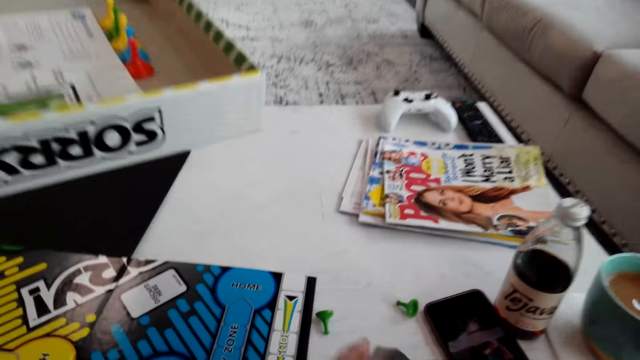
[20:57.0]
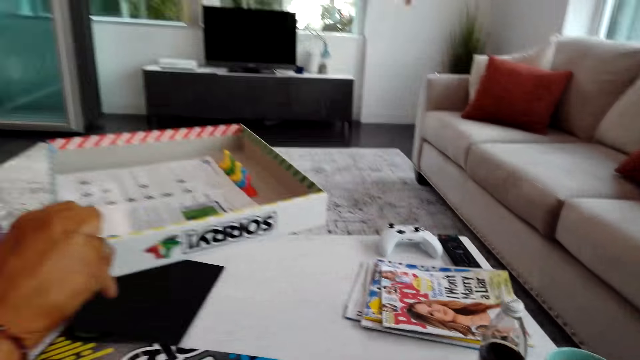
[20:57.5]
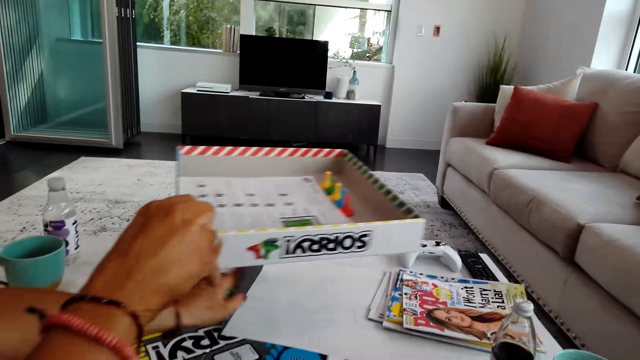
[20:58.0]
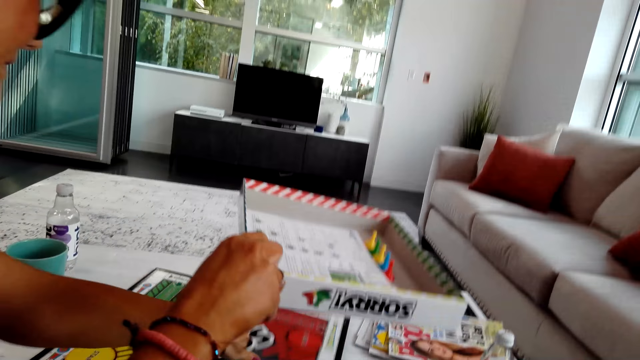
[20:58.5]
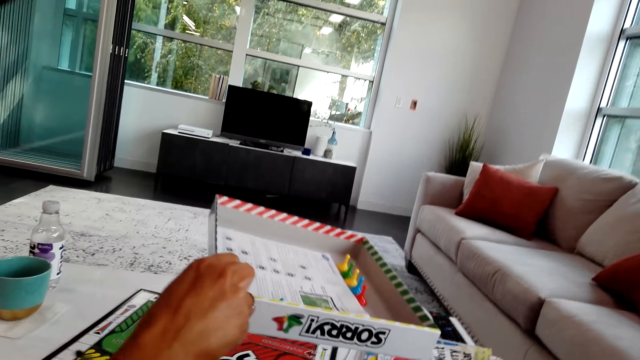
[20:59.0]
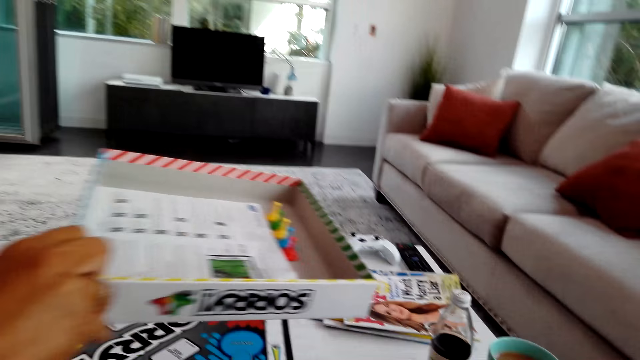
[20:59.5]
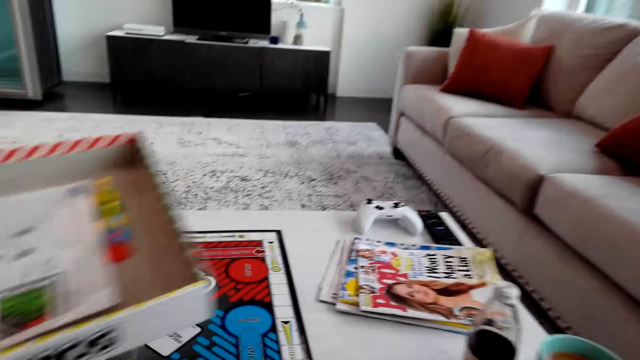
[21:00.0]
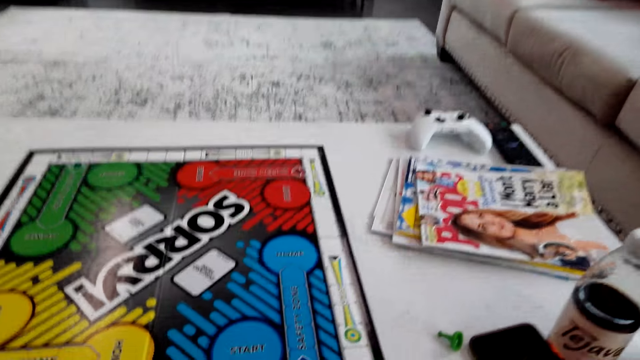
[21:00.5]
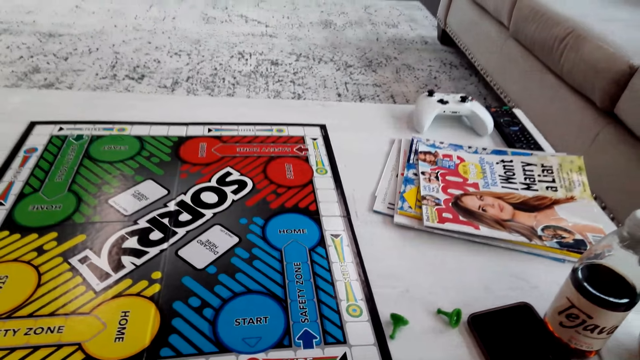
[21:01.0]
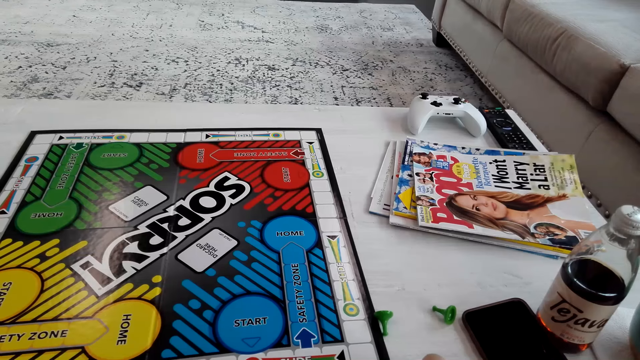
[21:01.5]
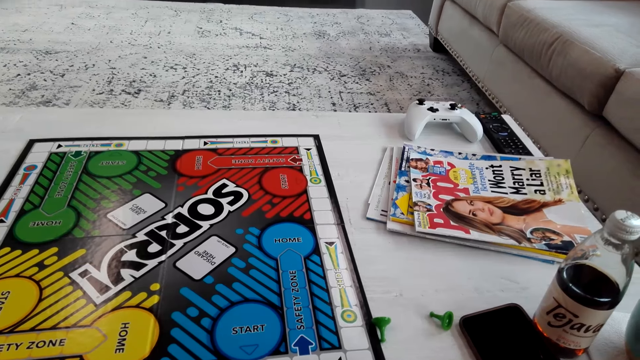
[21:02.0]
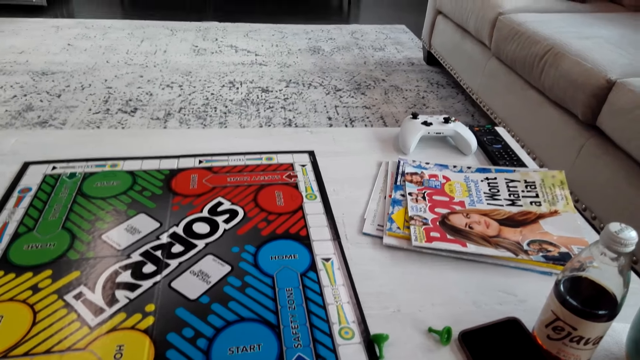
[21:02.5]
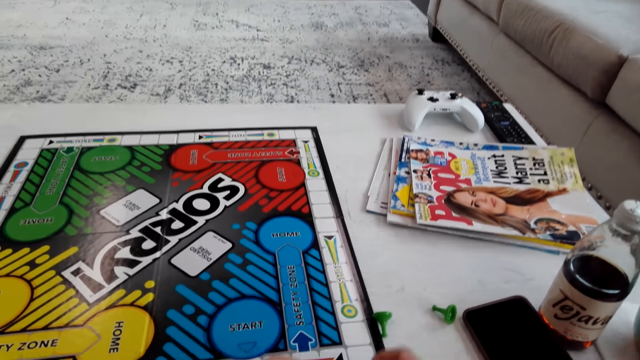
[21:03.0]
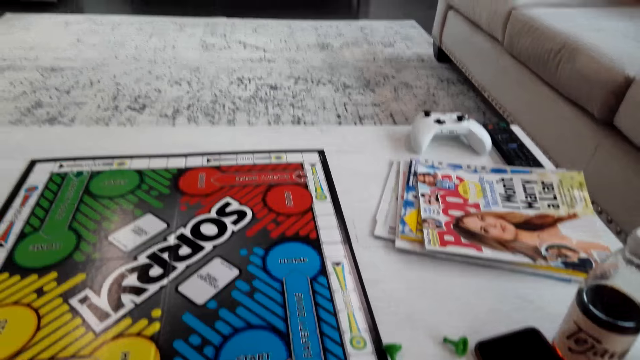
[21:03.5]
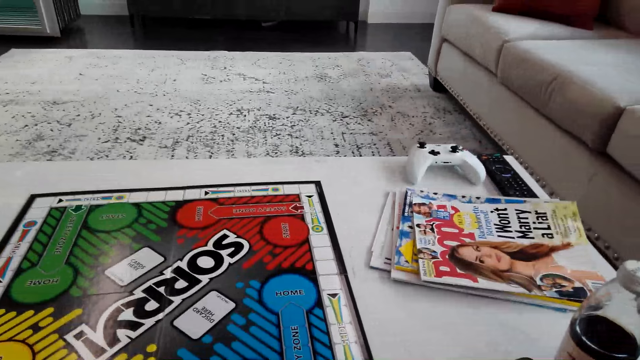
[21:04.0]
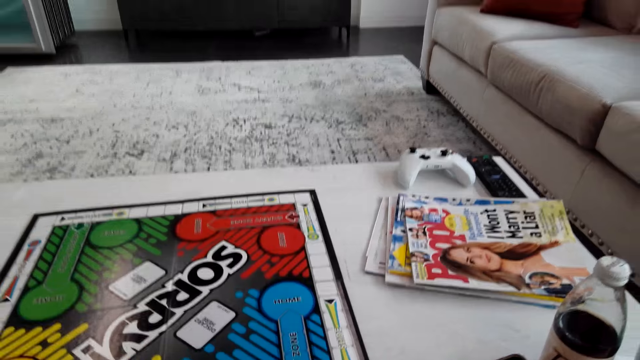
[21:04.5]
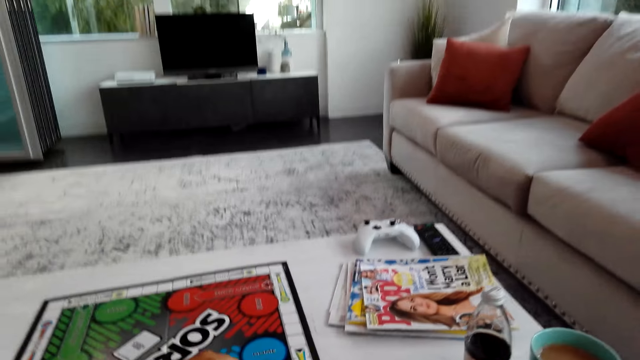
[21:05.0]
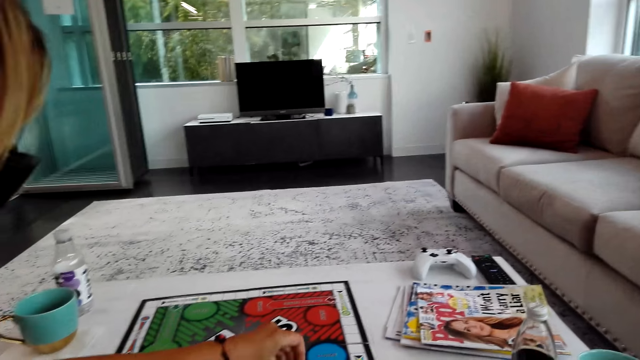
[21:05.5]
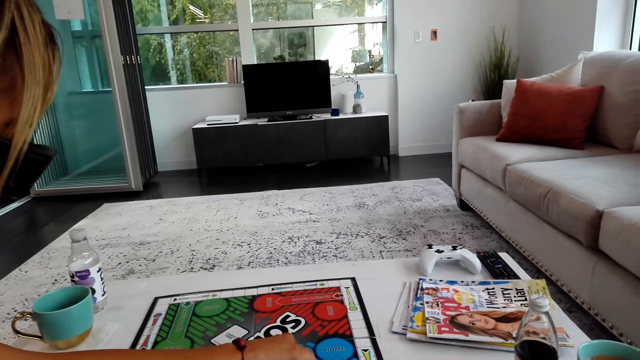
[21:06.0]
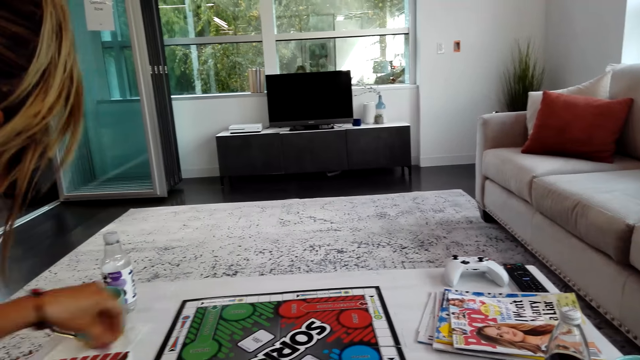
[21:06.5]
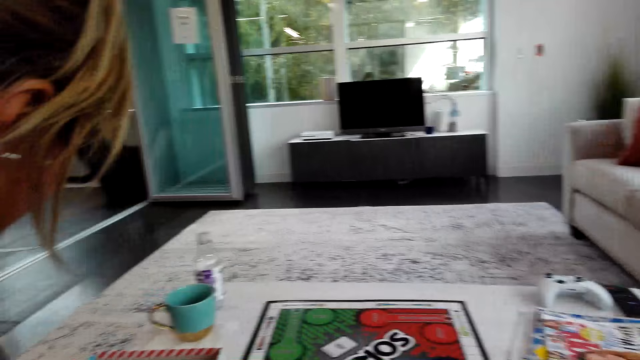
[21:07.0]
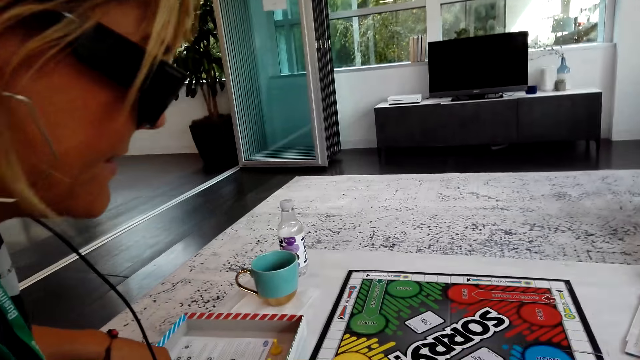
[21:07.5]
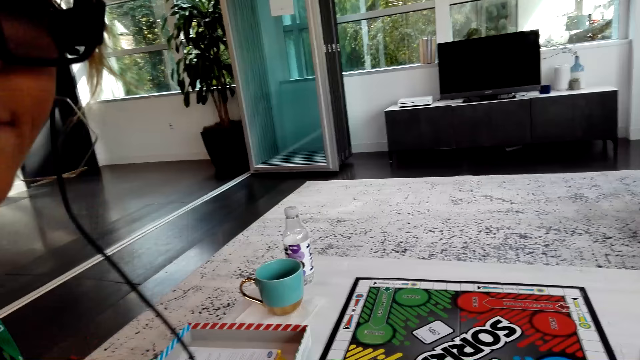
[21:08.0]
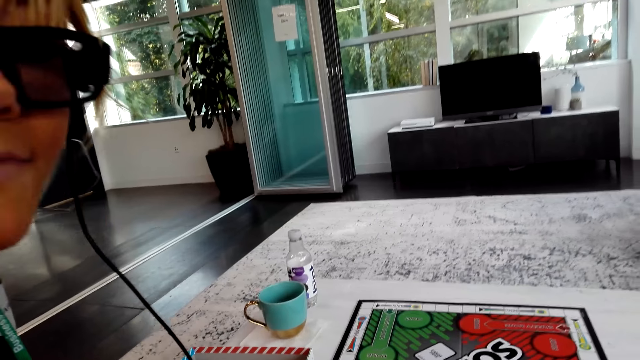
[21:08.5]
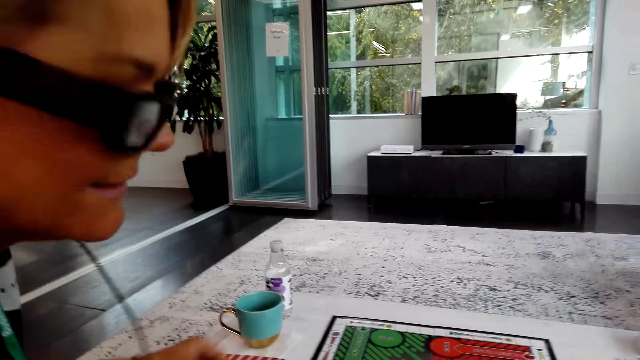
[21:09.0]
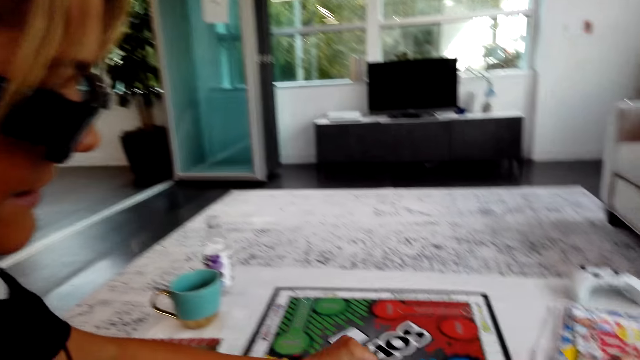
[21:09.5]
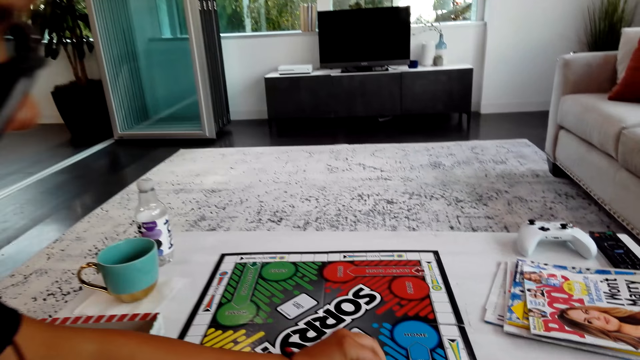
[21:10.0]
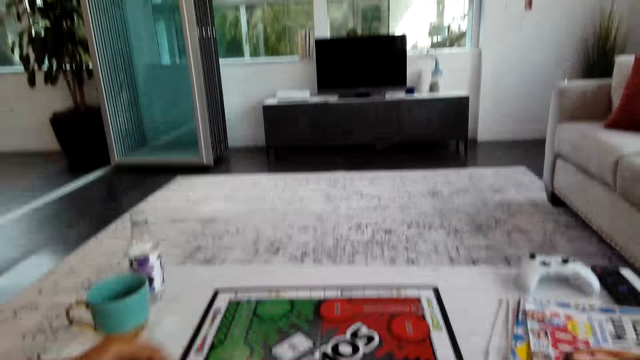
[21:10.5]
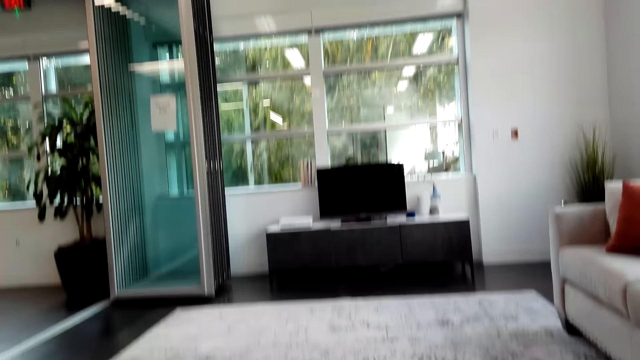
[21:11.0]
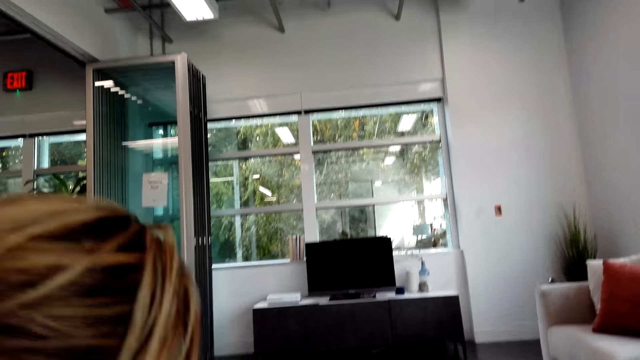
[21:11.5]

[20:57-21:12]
A person unfolds a Sorry board game and puts a pawn on the board. The camera wearer interacts with the person. The person picks up a pawn from the box and puts the pawn on the board.

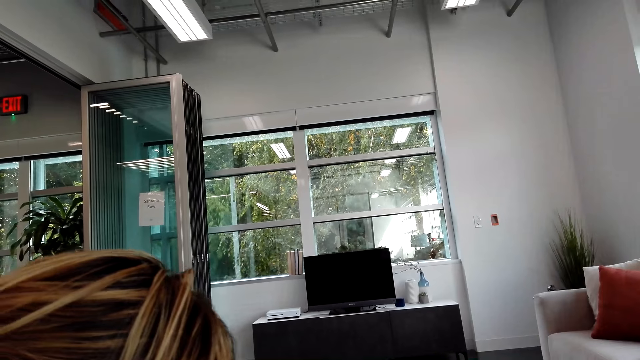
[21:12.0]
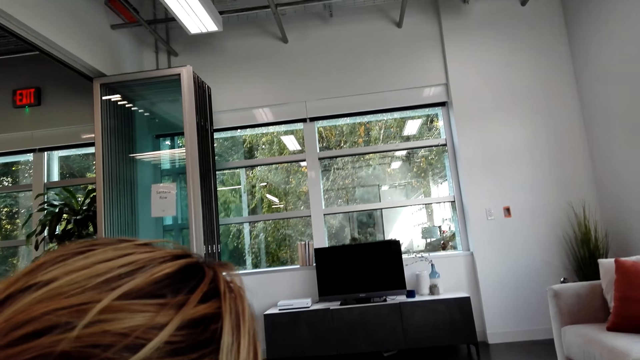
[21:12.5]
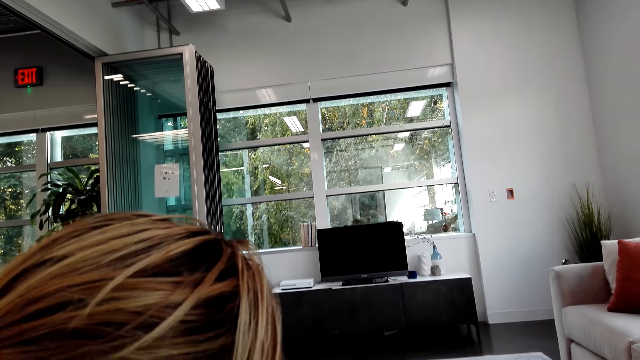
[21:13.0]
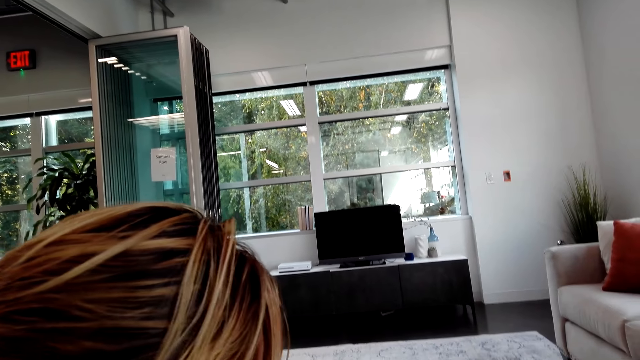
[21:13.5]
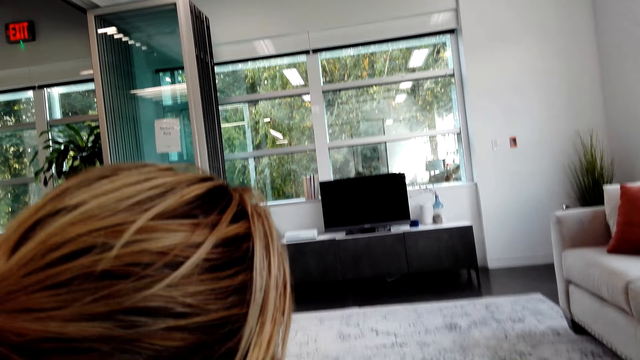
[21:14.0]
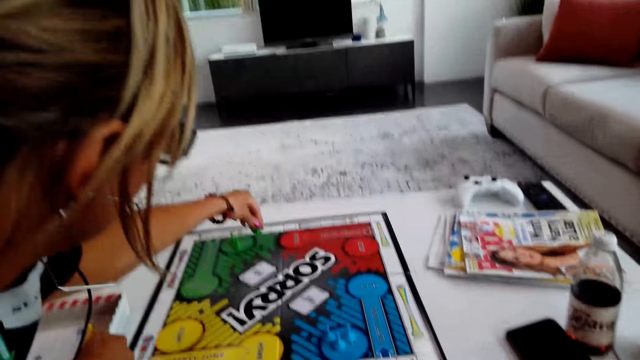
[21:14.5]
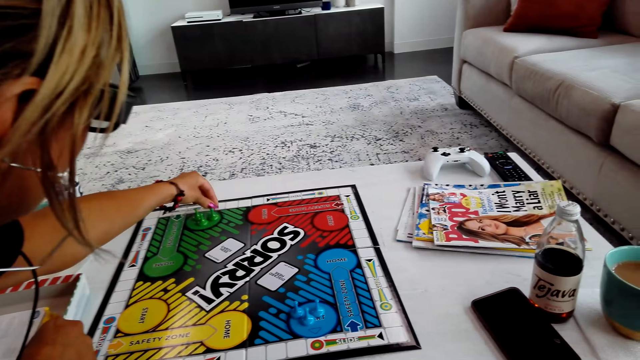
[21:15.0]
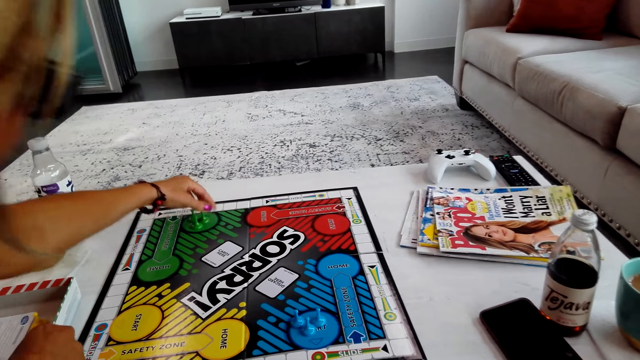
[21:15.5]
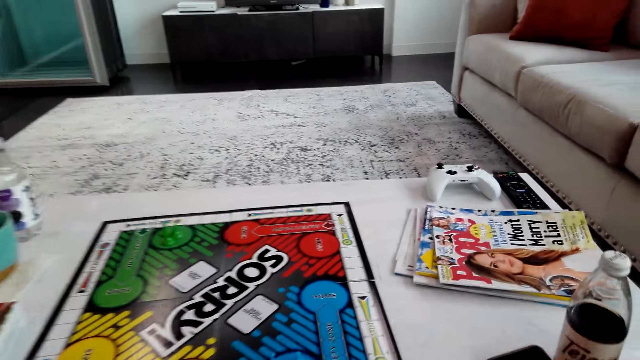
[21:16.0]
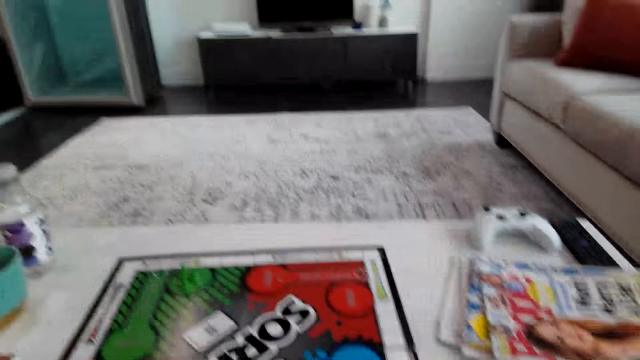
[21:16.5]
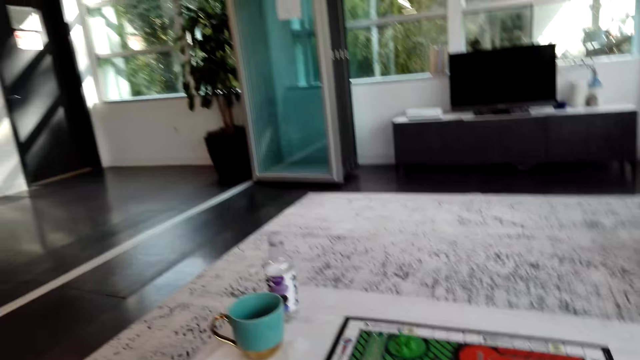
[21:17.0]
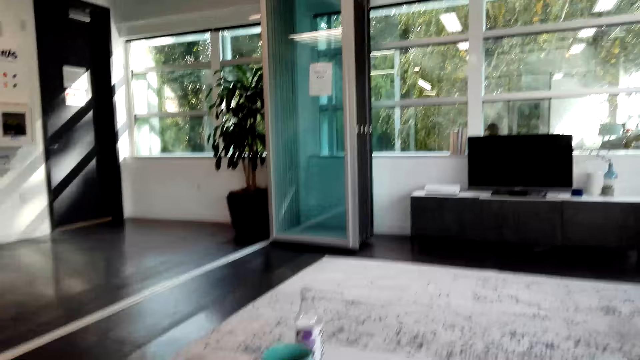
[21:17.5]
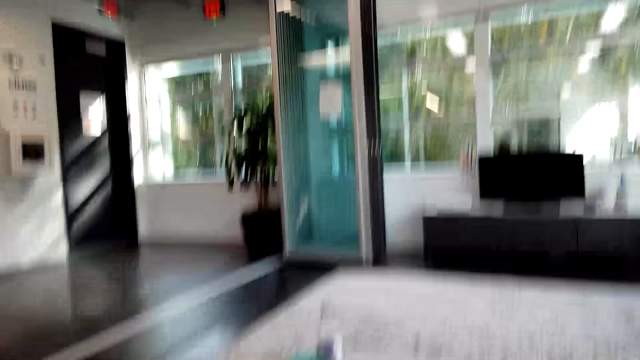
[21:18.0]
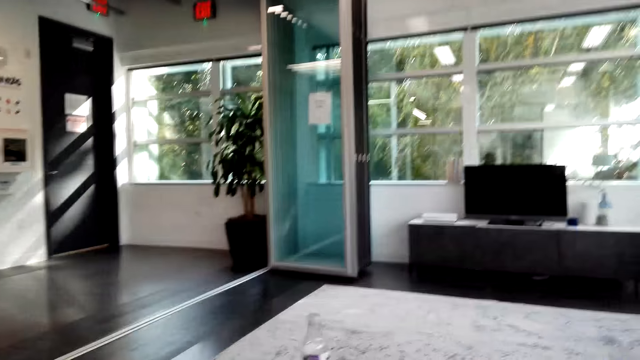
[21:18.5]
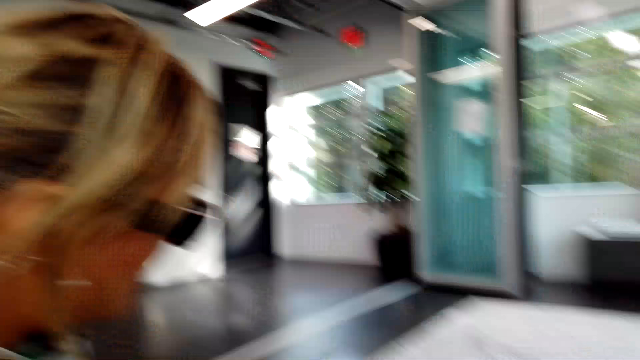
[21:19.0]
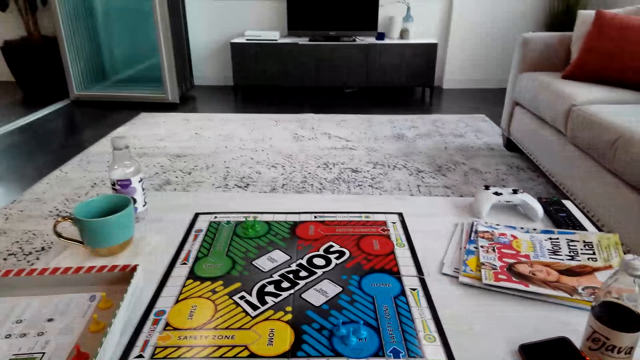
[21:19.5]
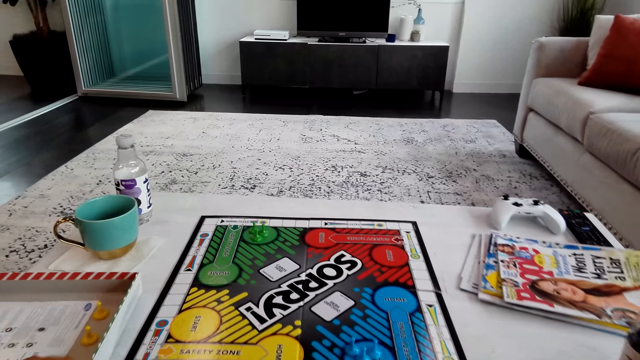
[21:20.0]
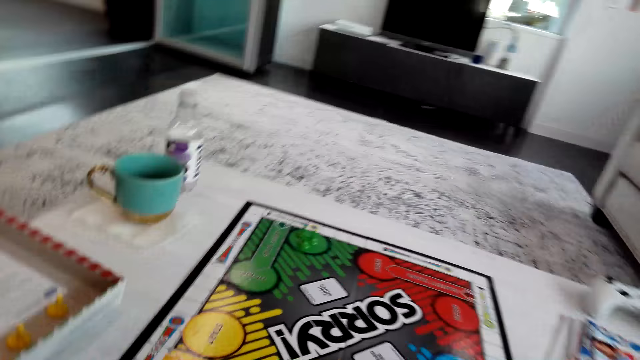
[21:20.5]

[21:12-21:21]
A person pulls a Sorry game box.
